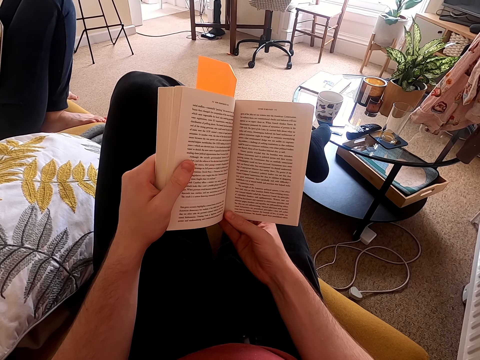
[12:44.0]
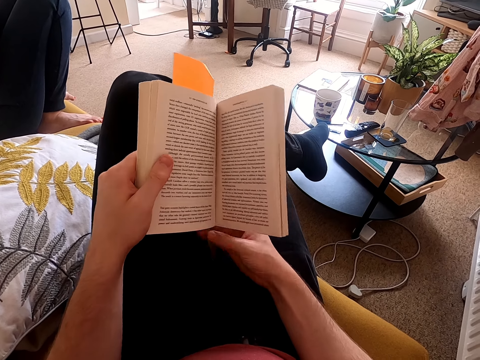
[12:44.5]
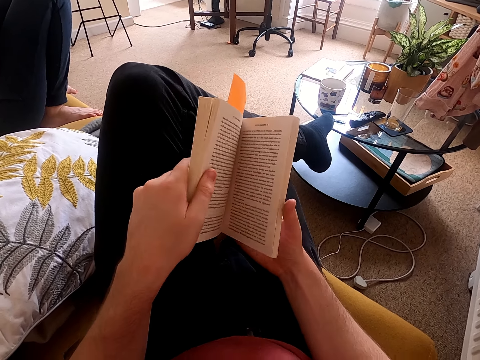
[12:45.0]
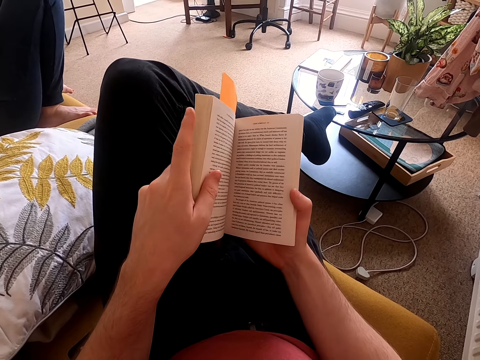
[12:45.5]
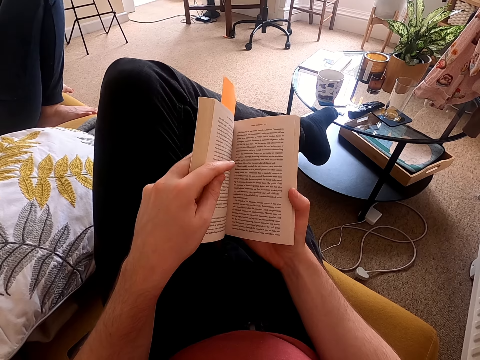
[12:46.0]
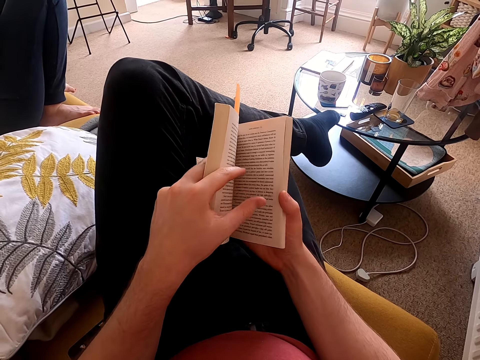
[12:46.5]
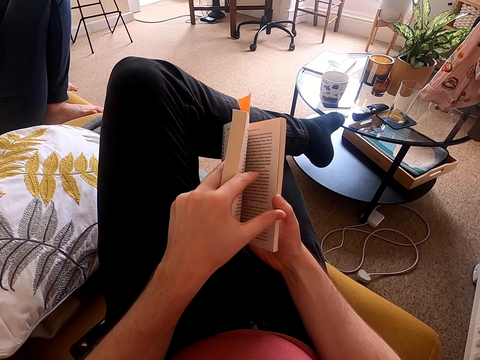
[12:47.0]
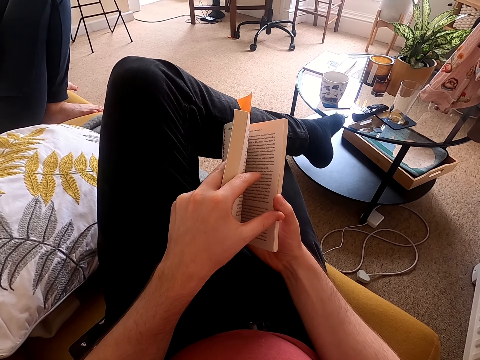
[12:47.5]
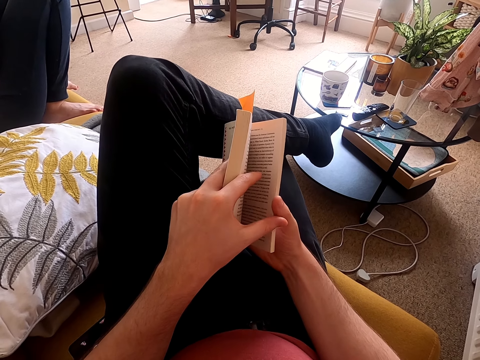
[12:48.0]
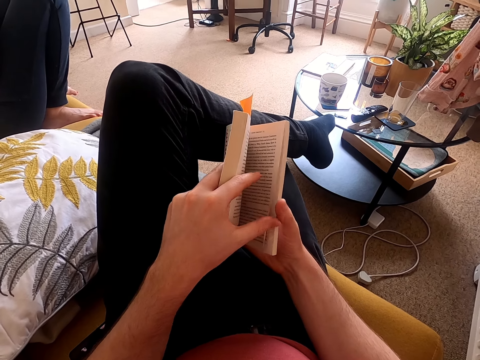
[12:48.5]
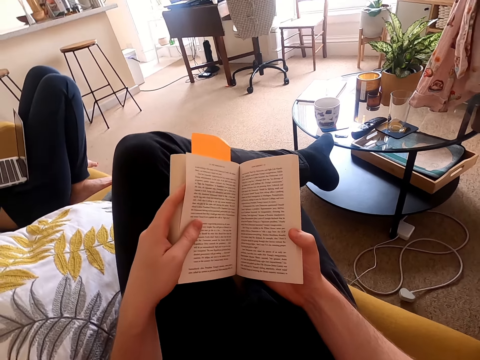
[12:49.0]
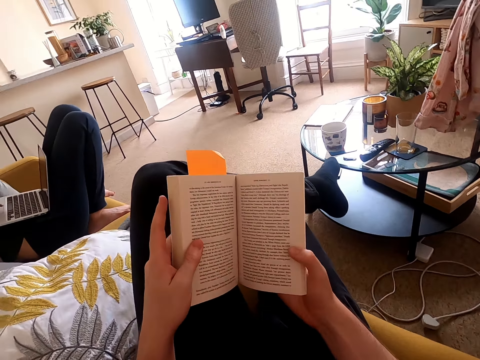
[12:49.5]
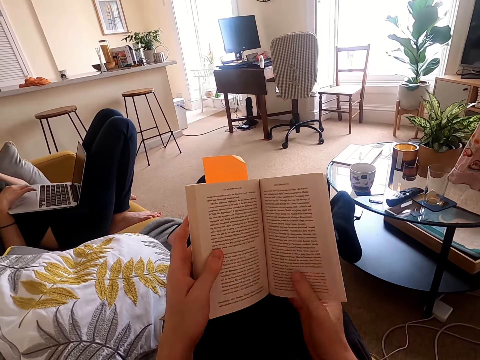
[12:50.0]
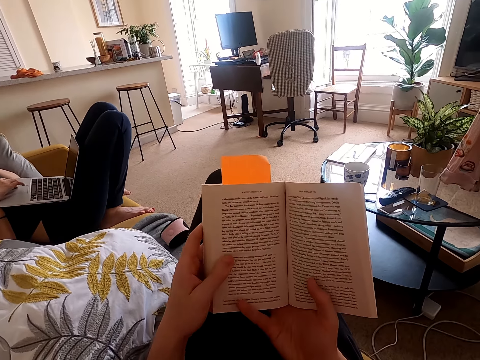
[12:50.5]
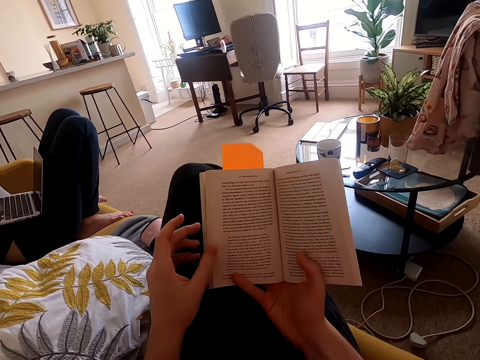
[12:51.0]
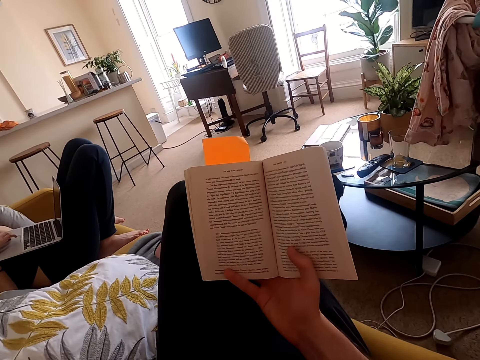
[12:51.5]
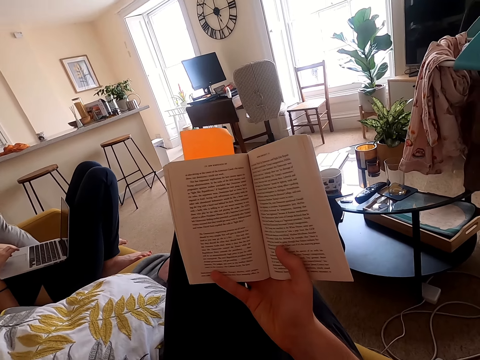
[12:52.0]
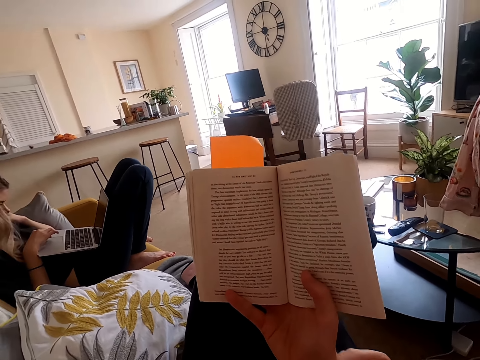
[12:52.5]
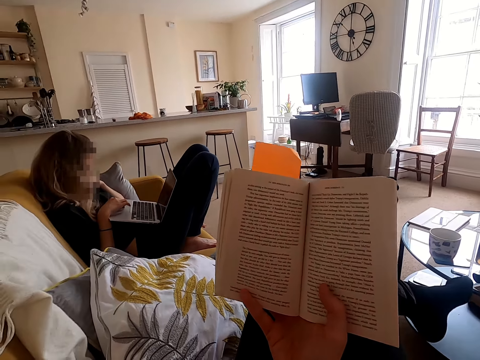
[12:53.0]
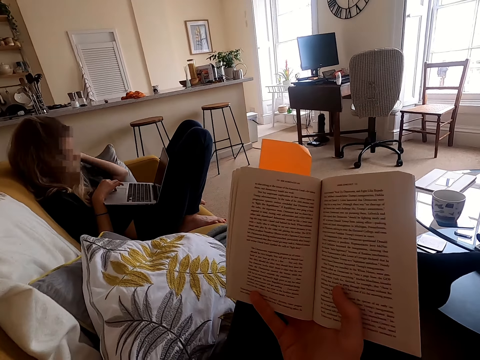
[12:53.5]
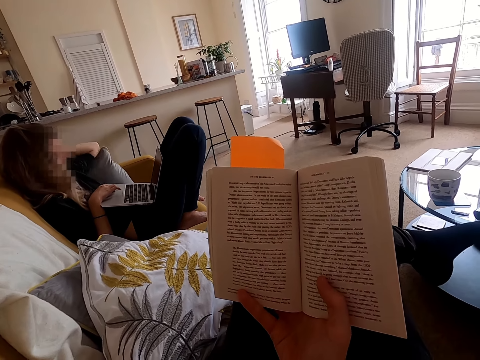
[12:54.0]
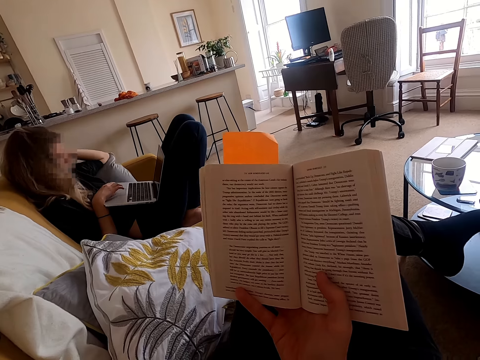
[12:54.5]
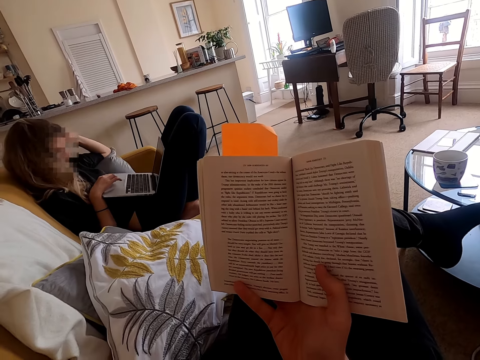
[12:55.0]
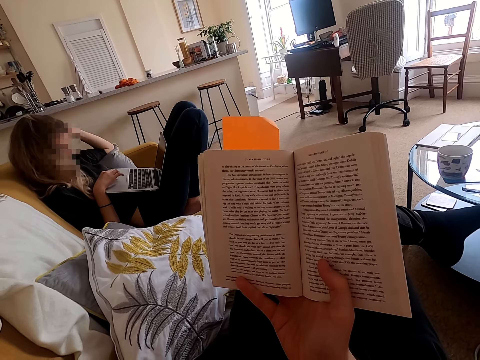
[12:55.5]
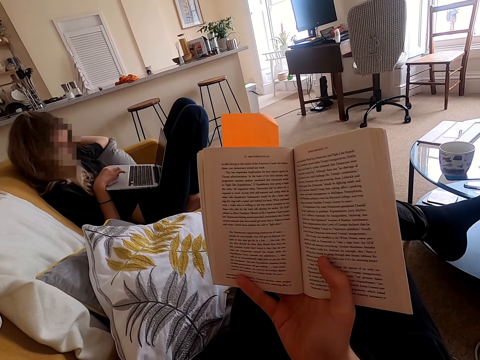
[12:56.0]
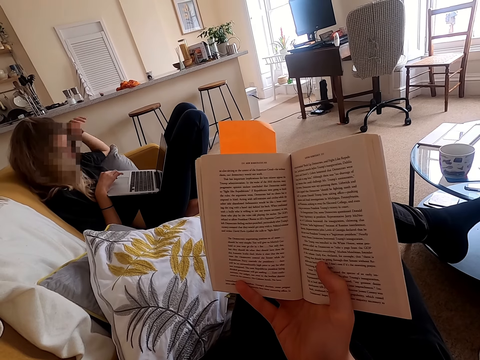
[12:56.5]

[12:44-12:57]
The camera wearer adjusts a book on his lap. He moves his left index finger. He moves his left thumb. He turns a page of the book. He adjusts the book on his lap. He raises his left hand up. He looks around a room. He lifts the book up. A lady operates a laptop. The camera wearer holds the book with the right hand.

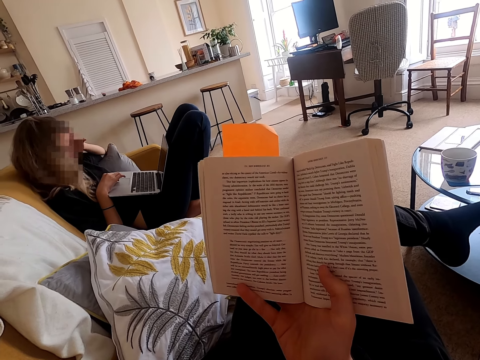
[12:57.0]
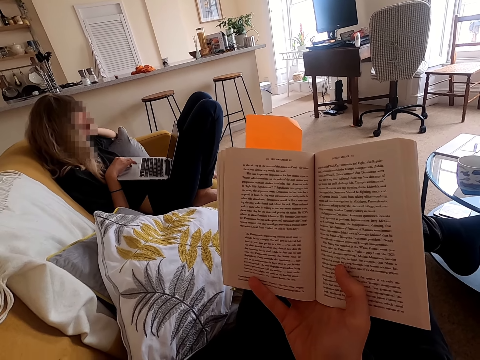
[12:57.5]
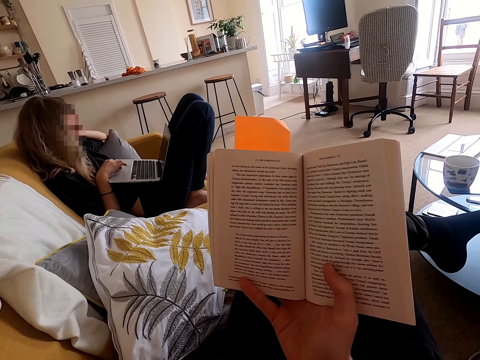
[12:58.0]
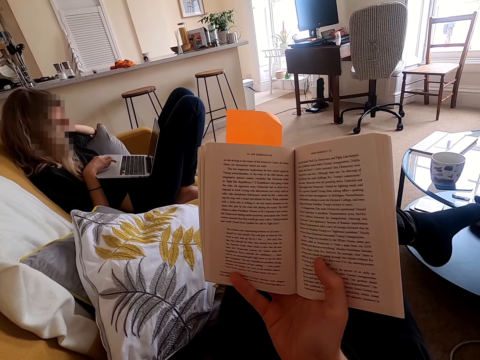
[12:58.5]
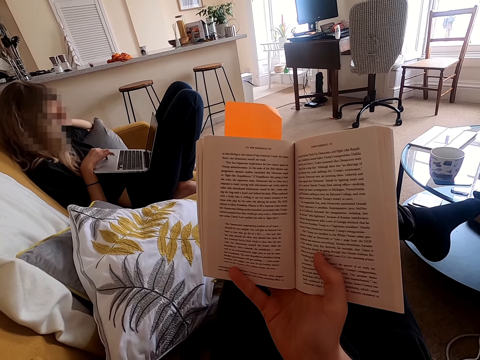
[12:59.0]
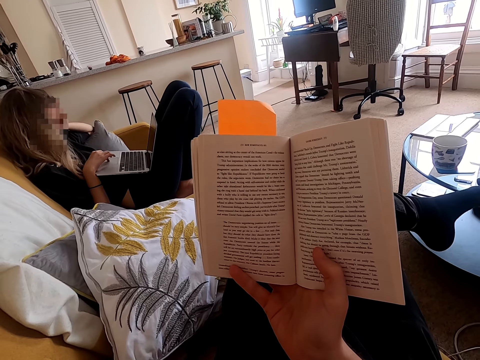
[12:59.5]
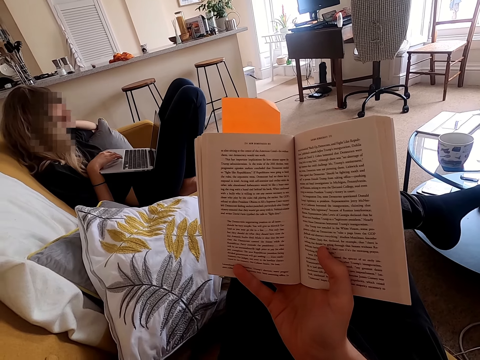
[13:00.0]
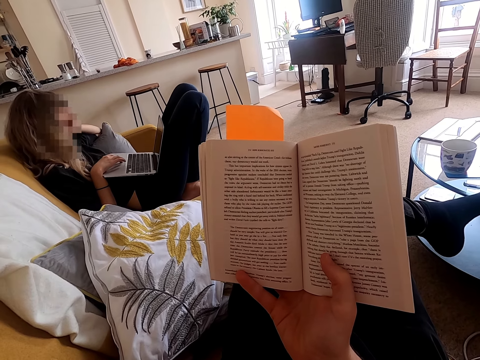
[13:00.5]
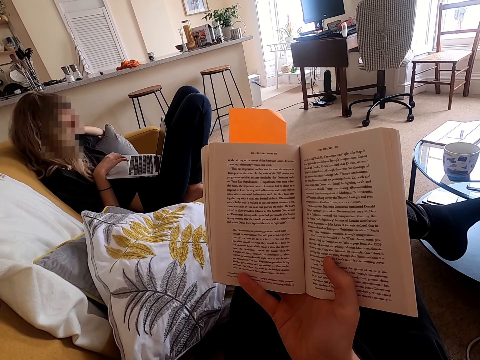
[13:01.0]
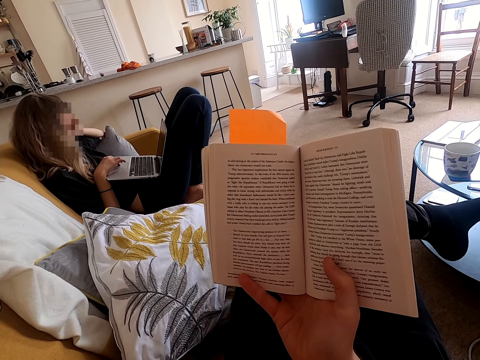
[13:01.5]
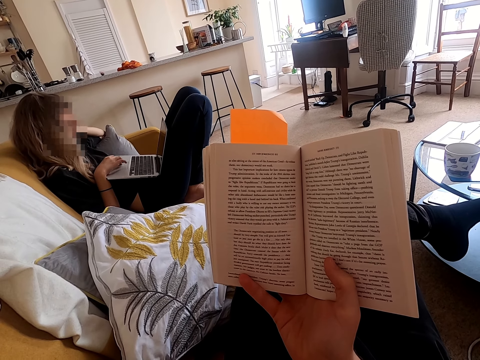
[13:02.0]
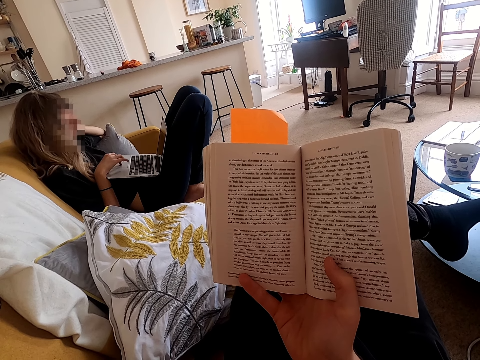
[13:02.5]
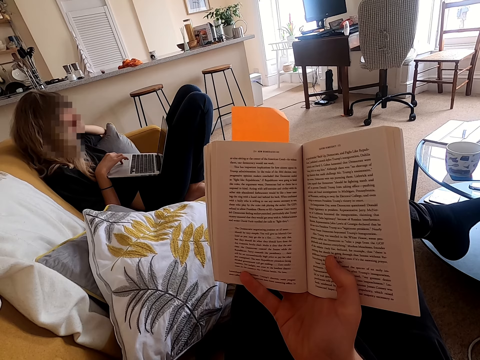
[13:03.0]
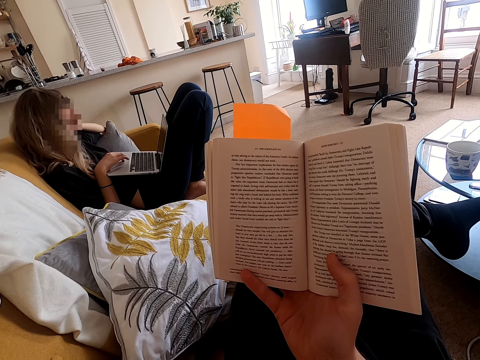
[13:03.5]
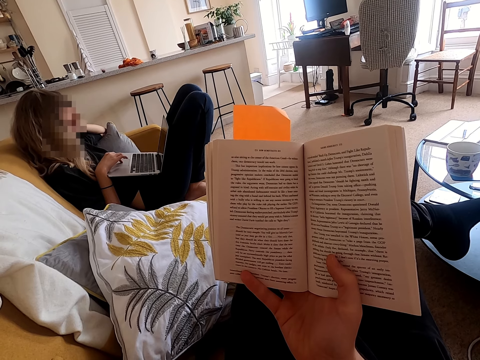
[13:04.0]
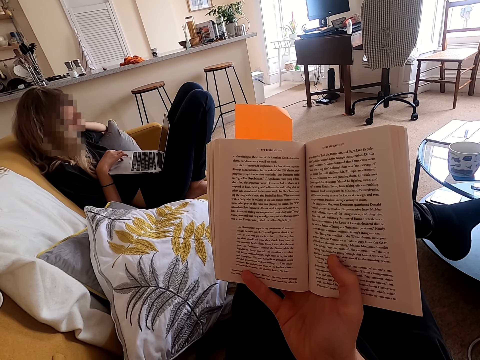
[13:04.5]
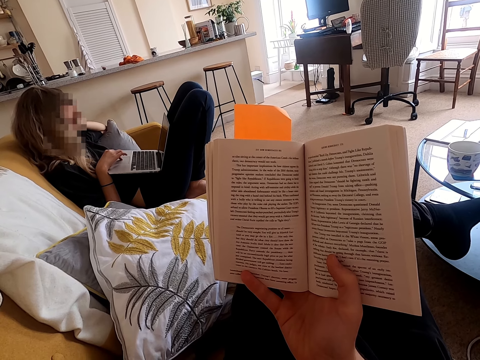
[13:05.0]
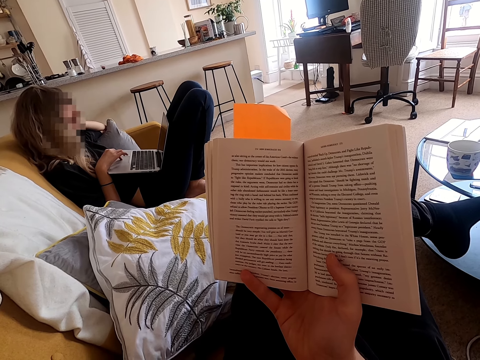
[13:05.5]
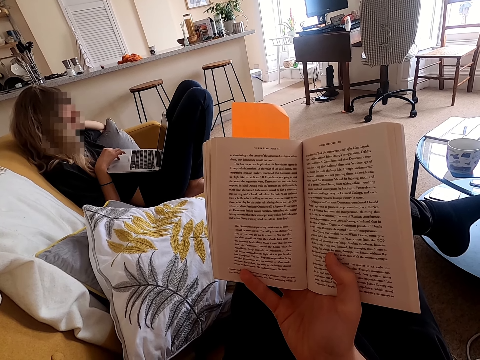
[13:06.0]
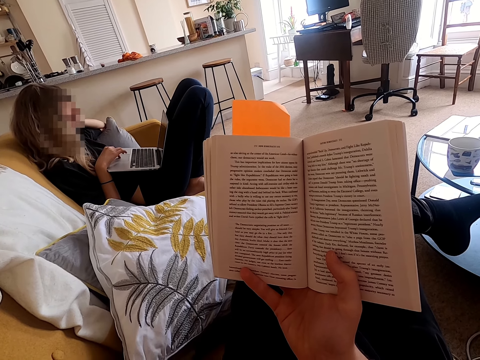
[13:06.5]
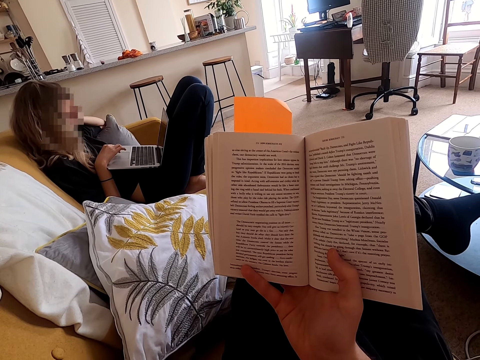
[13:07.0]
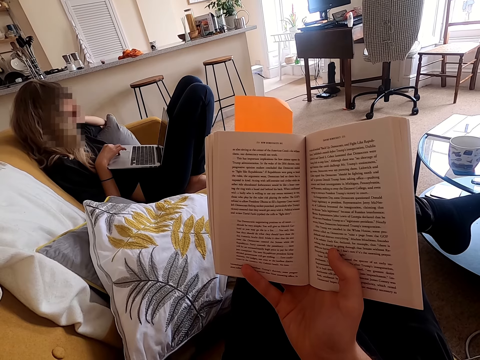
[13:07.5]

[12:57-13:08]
A lady rubs her head. The camera wearer reads the book. The lady operates a laptop. The camera wearer reads the book.

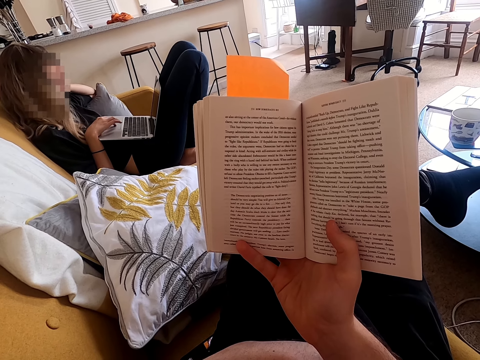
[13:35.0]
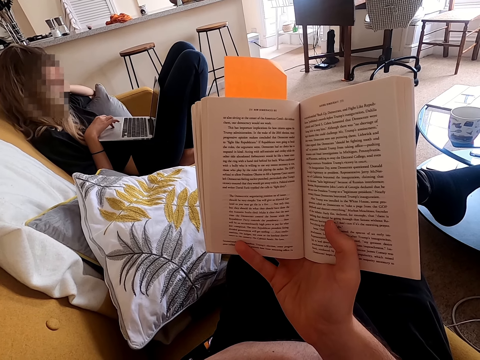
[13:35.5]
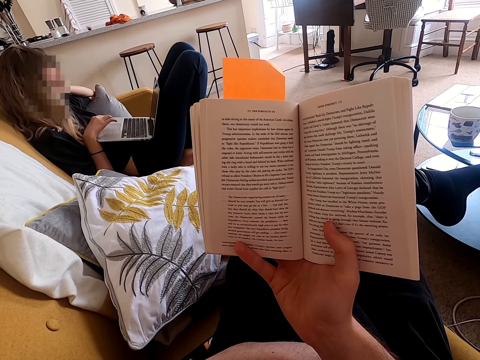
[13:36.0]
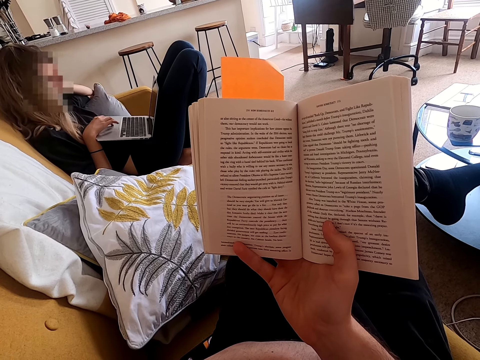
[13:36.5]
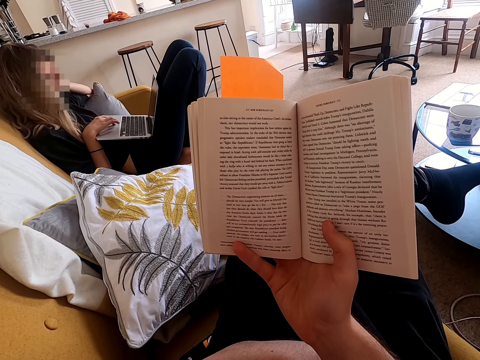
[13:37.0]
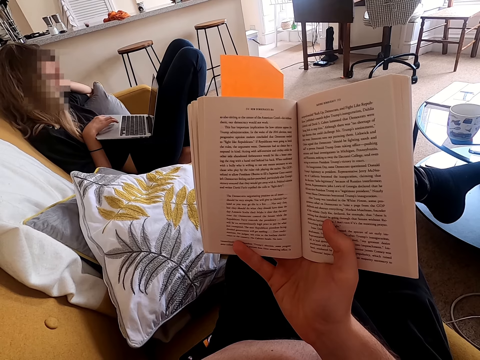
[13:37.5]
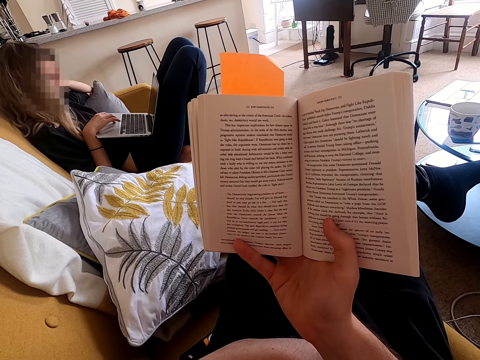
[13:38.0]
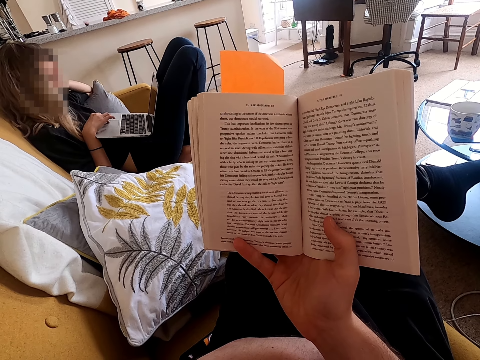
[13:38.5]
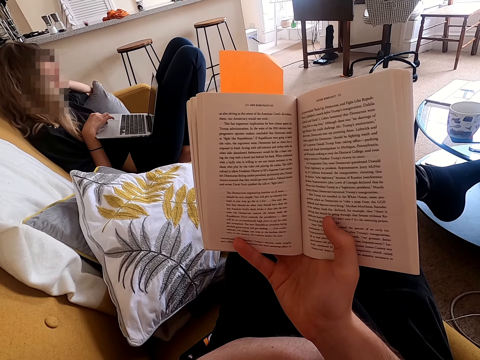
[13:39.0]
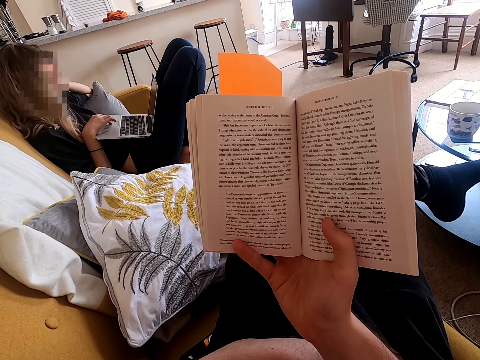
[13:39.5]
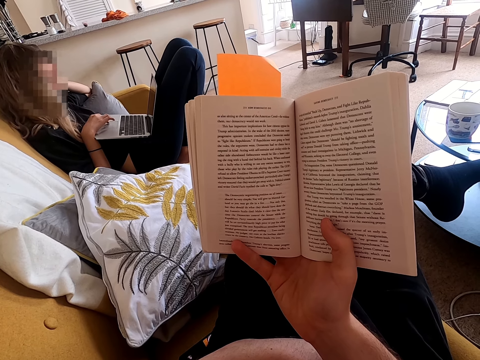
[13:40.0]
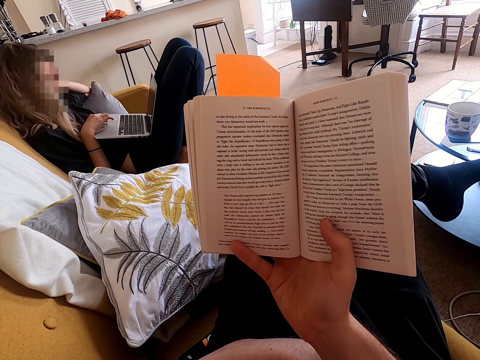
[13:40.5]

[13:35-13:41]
A lady operates a laptop. The camera wearer reads a book.
